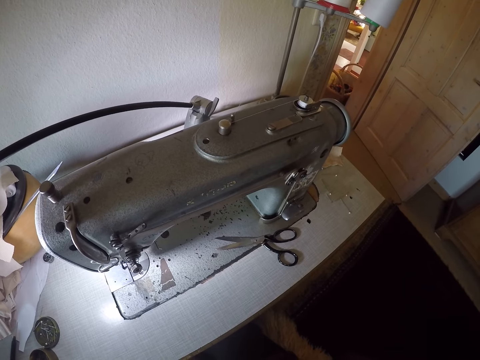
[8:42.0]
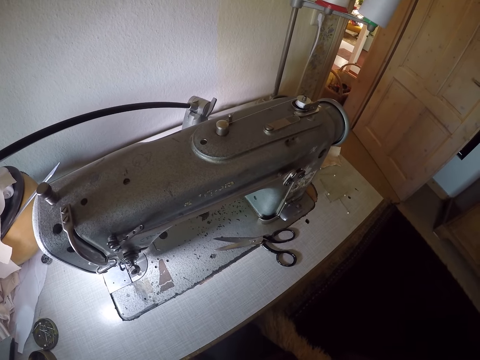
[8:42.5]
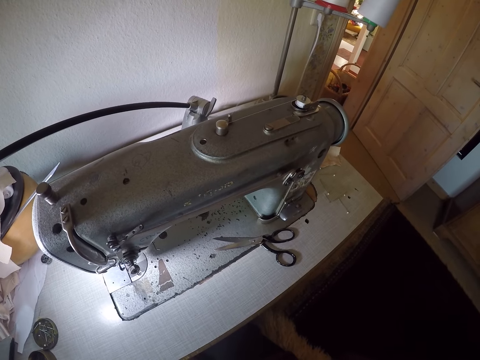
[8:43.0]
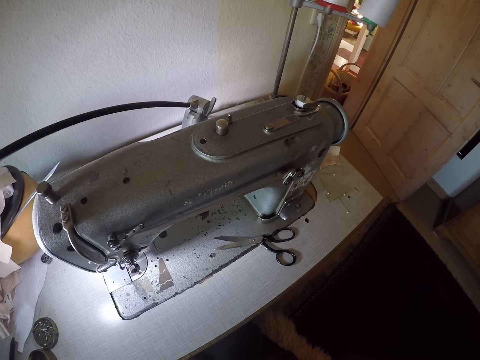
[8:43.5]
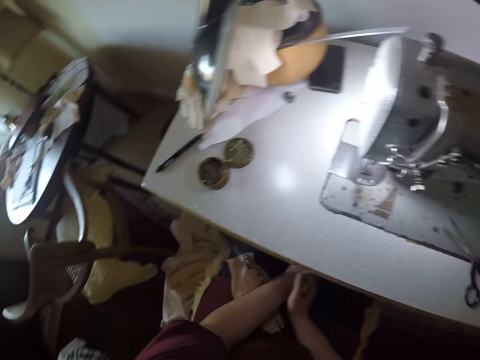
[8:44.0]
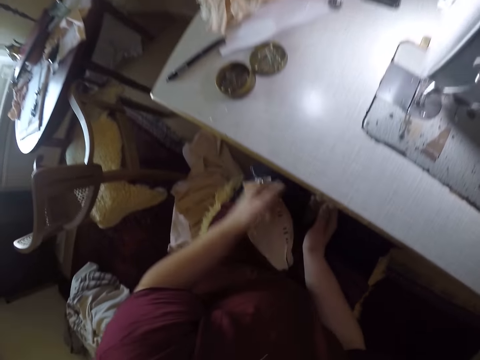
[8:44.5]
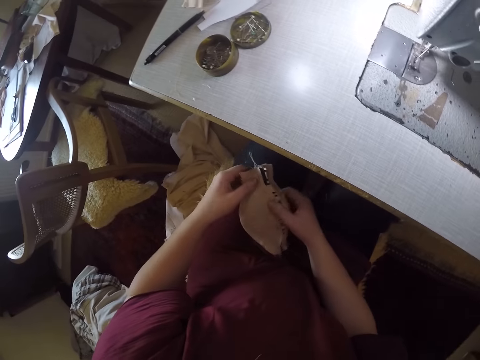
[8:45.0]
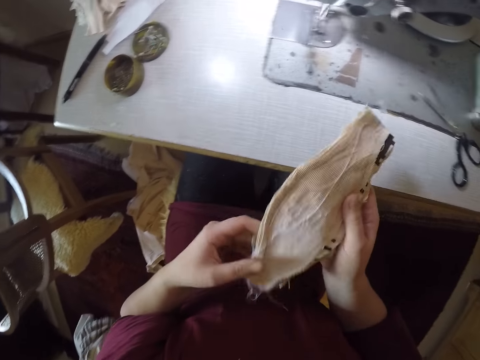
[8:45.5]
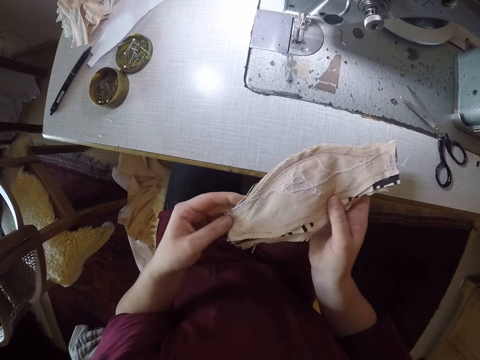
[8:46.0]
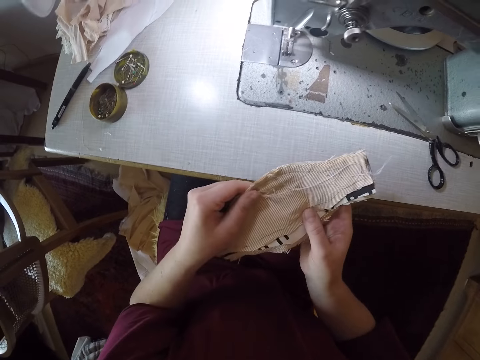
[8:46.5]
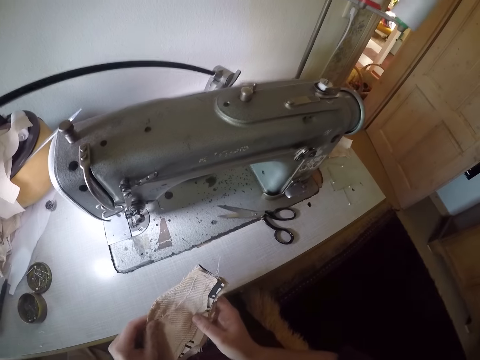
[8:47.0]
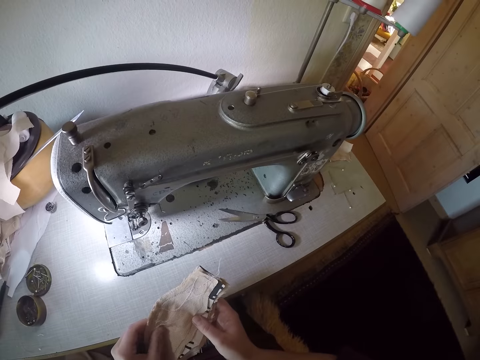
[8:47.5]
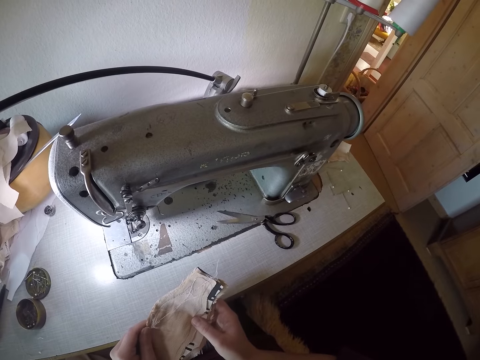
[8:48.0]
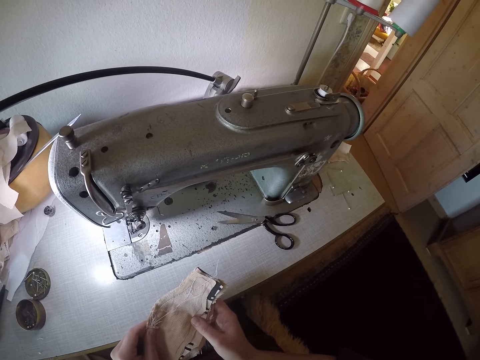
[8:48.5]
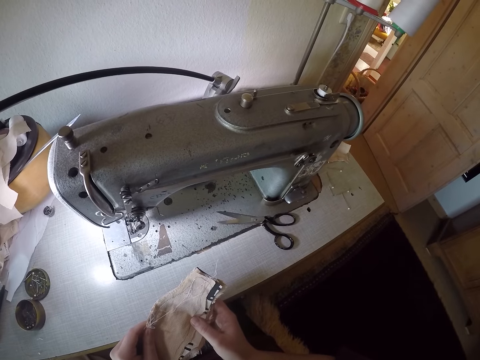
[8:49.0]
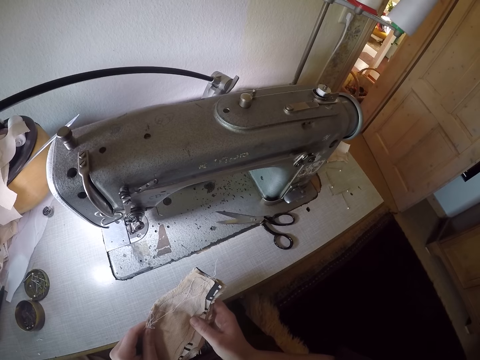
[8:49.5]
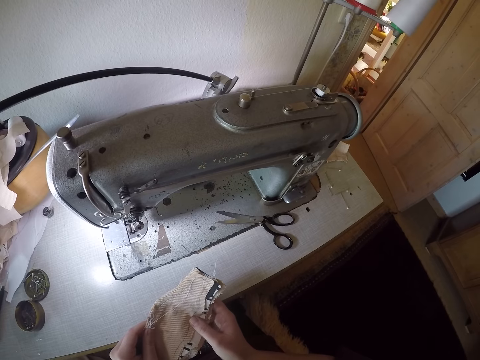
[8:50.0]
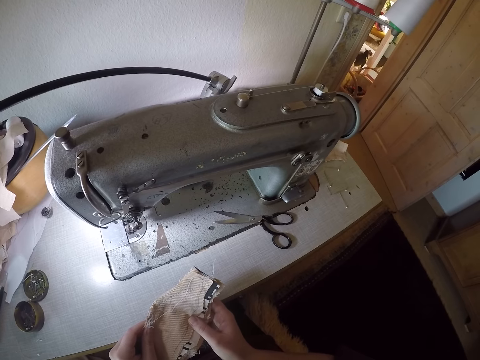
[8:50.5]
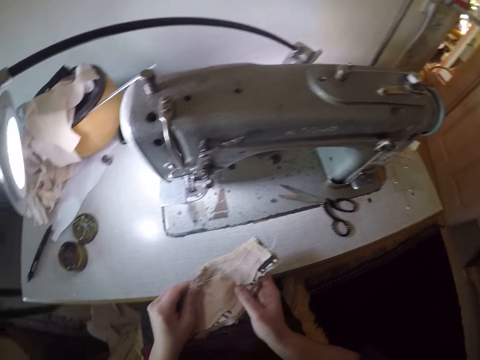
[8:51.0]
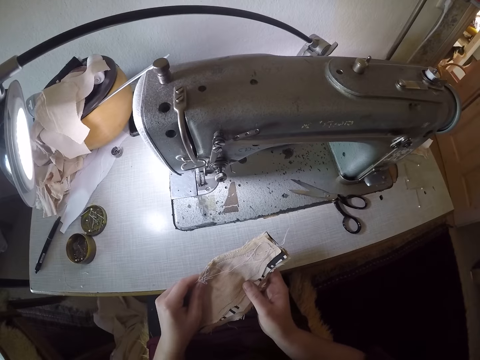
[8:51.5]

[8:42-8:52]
The camera wearer picks up the facemask on her lap with both her hands. She smoothens the facemask with her left hand. She moves her legs on the foot control of the sewing machine.

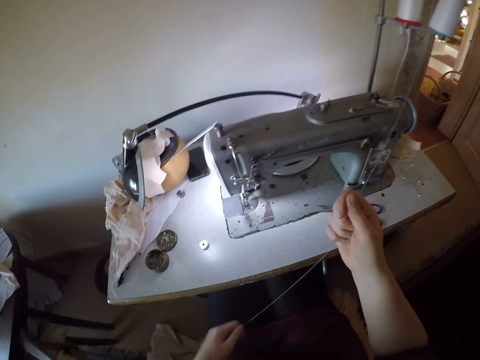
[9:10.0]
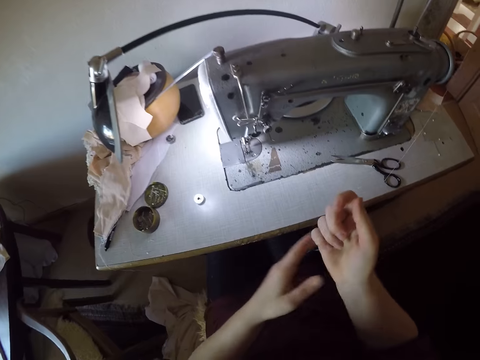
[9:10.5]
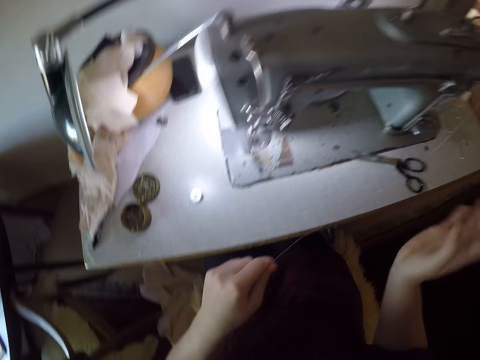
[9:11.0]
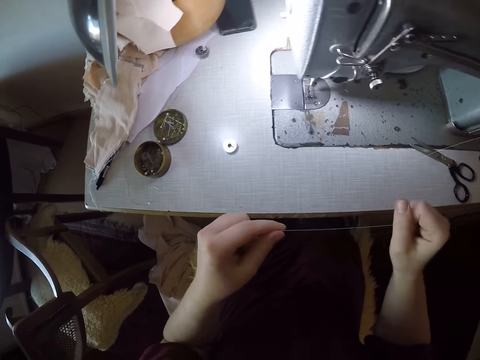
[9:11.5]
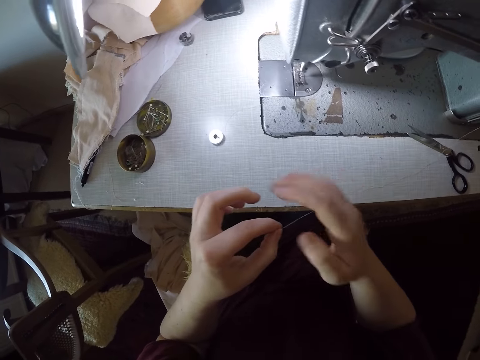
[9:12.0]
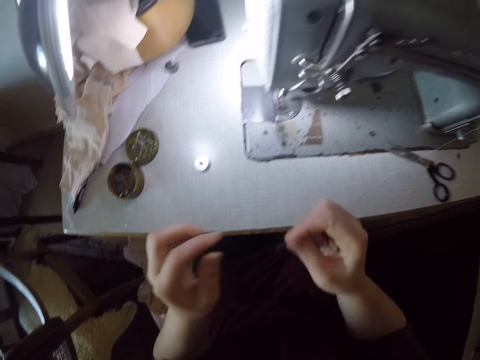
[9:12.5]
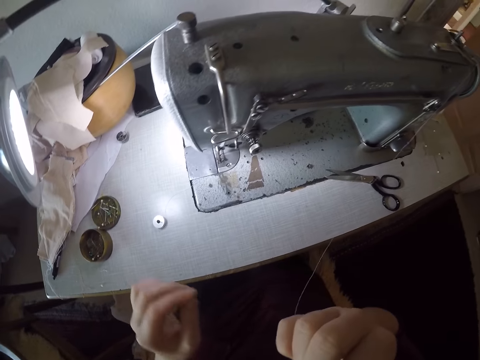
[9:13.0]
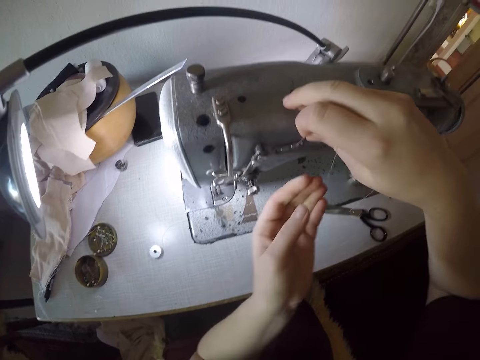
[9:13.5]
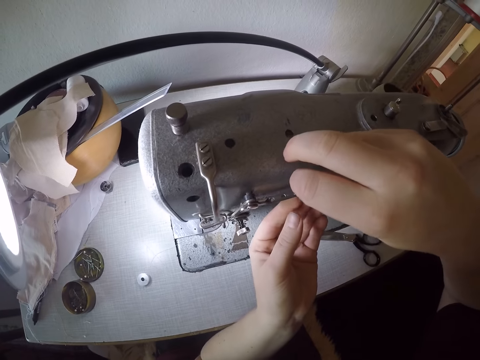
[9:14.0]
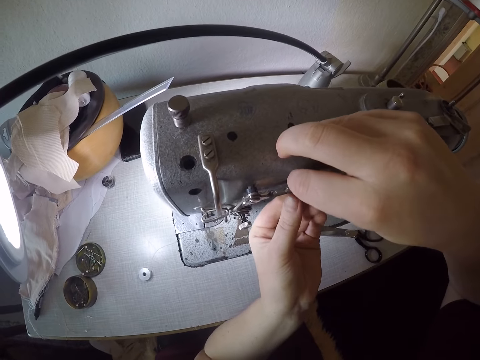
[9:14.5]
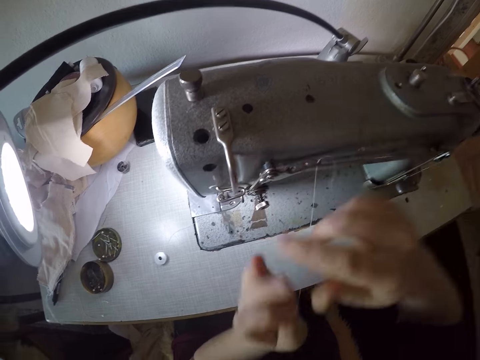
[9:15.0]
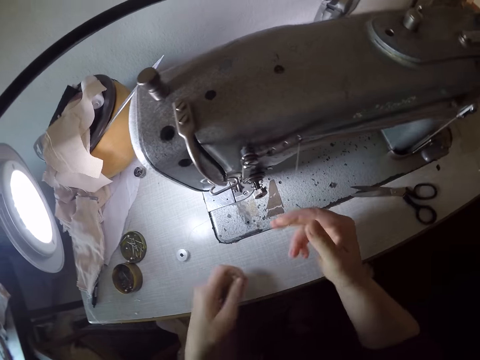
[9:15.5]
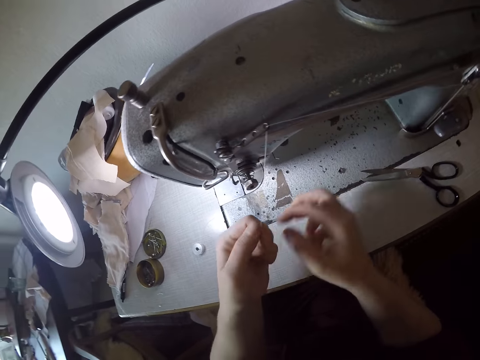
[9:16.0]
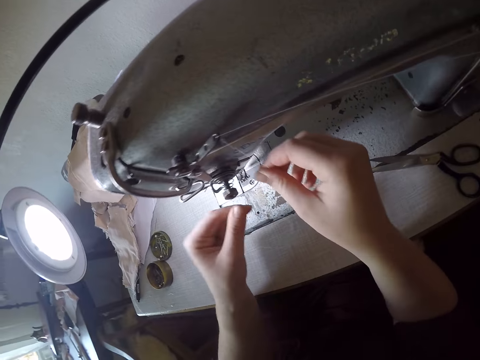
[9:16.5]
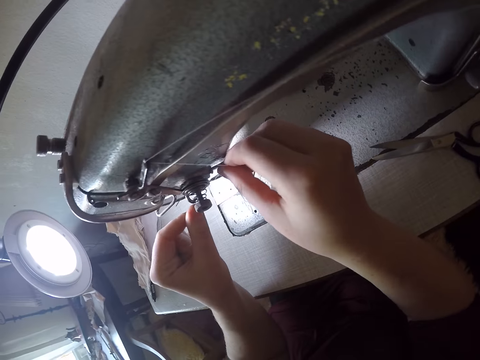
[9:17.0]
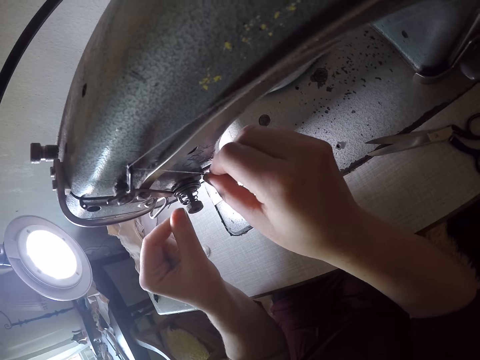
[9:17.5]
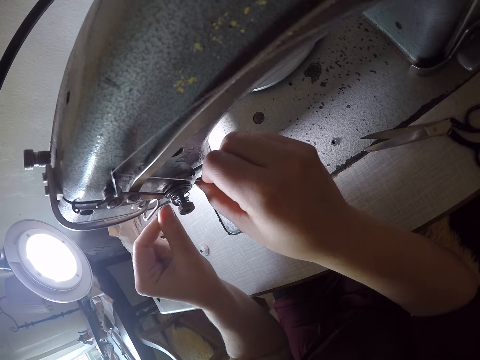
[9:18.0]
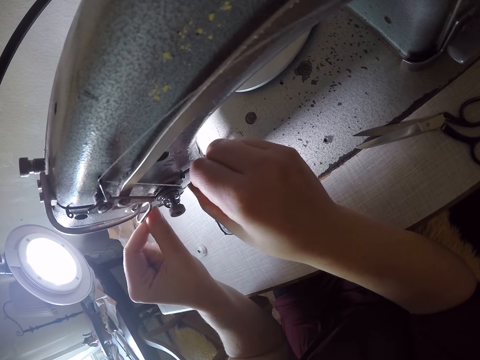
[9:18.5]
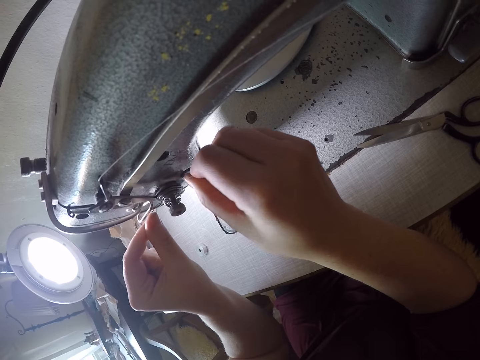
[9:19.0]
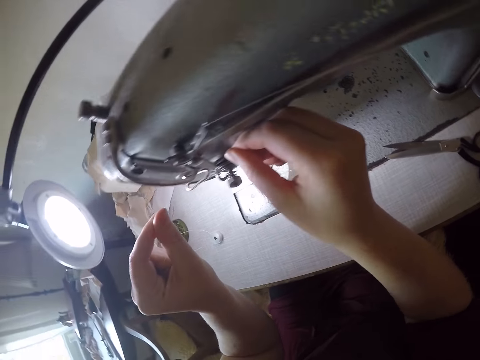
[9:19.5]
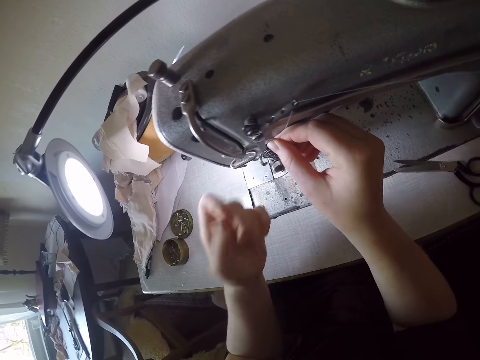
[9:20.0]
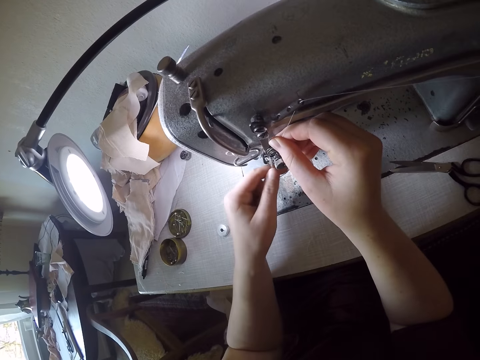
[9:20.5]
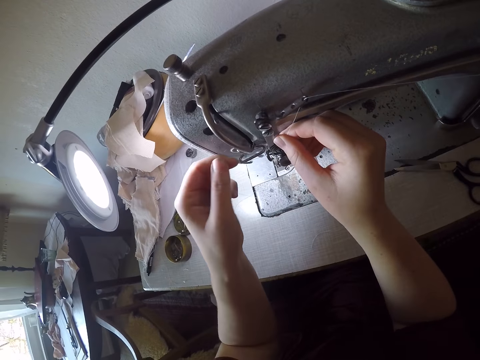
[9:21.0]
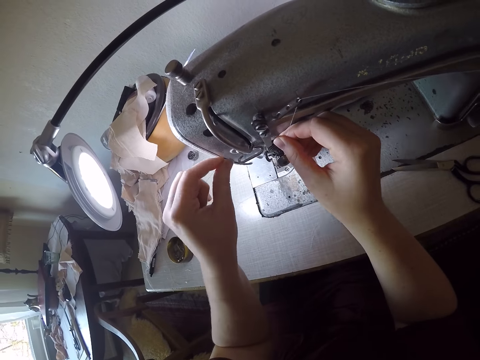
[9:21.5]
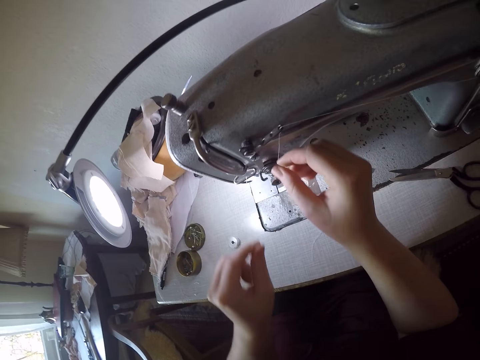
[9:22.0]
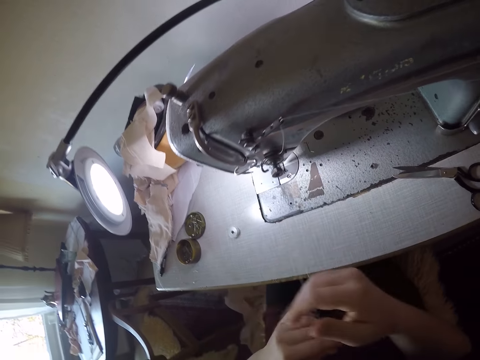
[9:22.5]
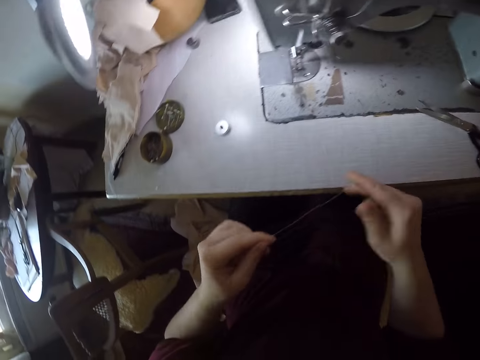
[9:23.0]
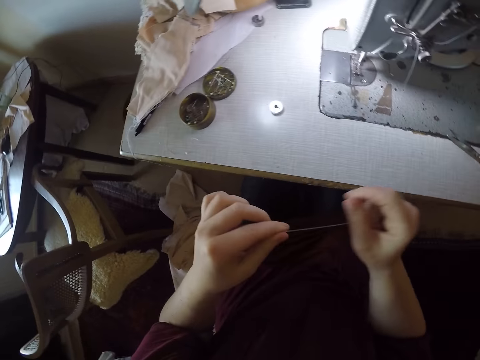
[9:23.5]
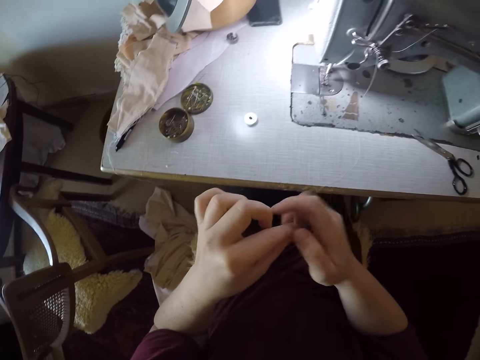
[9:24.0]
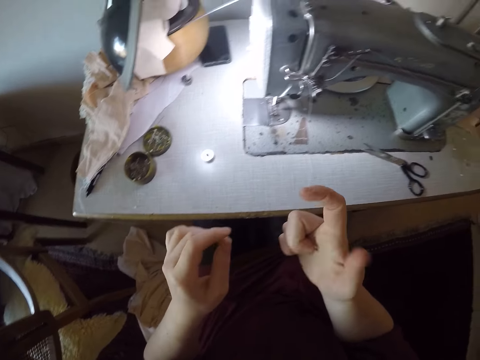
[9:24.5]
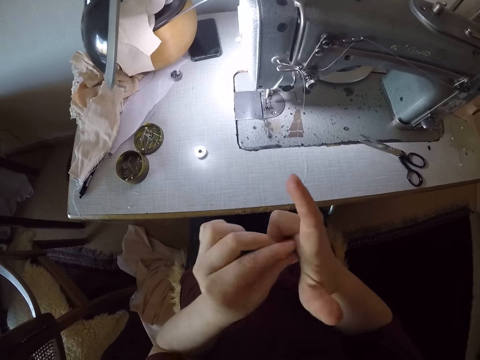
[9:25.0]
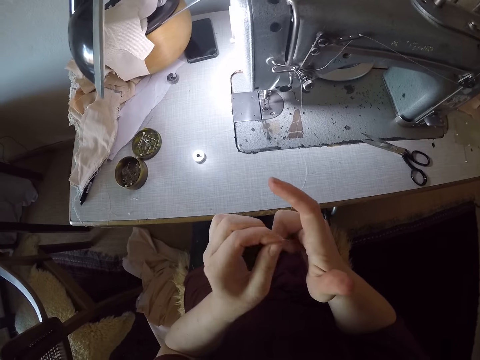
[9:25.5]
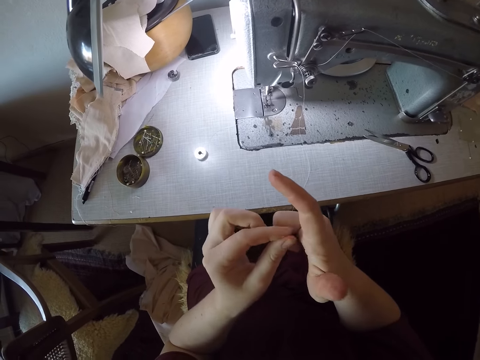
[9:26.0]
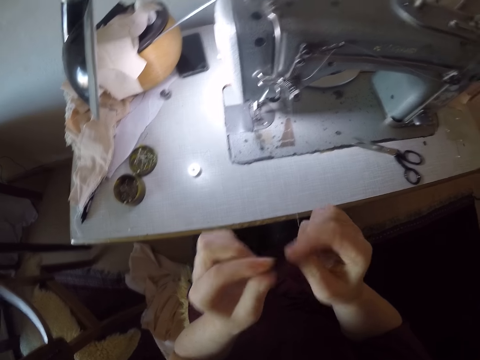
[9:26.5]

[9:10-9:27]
The camera wearer pulls the thread from the sewing machine. She bites the thread with her teeth. She inserts the thread through the thread guide. She adjusts the thread in her hands.
